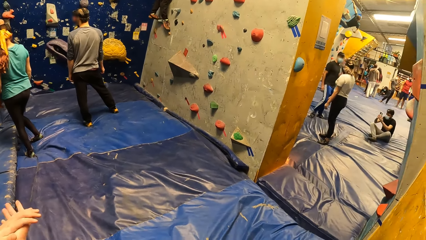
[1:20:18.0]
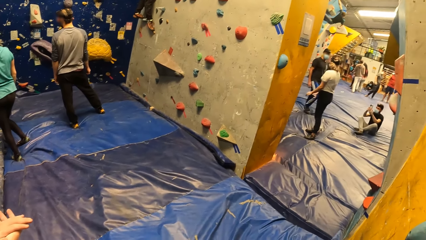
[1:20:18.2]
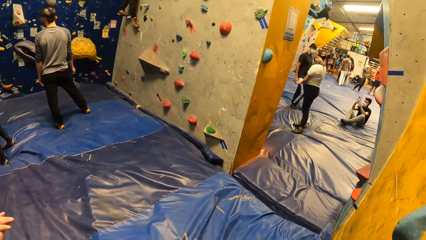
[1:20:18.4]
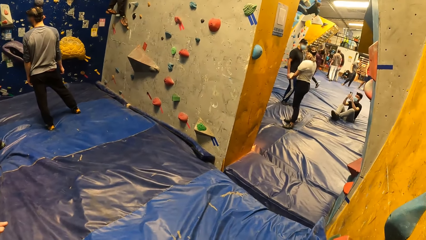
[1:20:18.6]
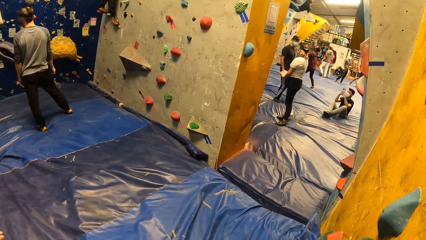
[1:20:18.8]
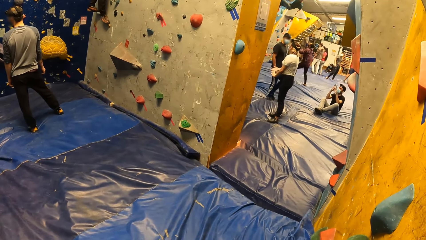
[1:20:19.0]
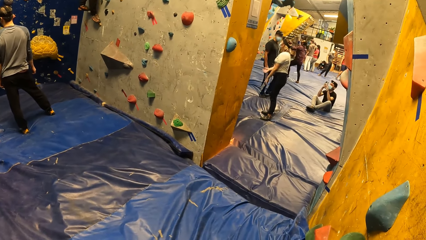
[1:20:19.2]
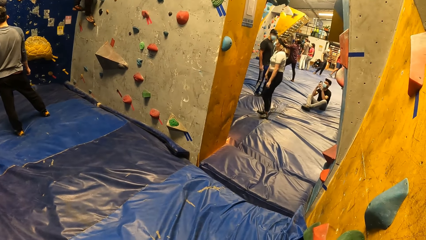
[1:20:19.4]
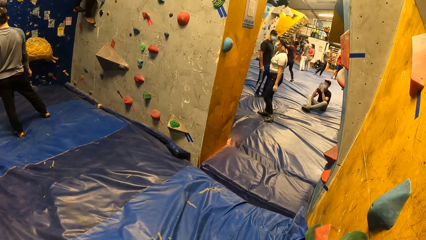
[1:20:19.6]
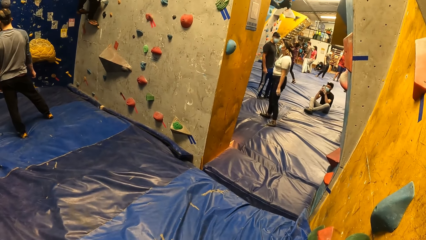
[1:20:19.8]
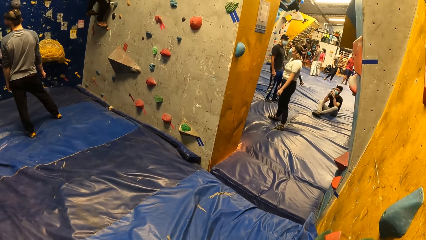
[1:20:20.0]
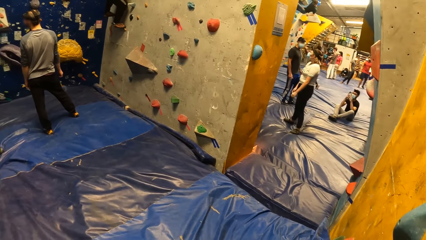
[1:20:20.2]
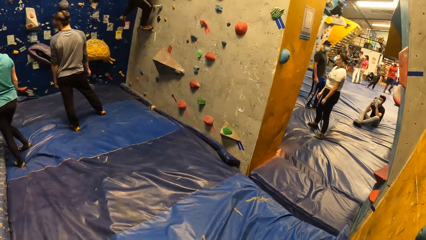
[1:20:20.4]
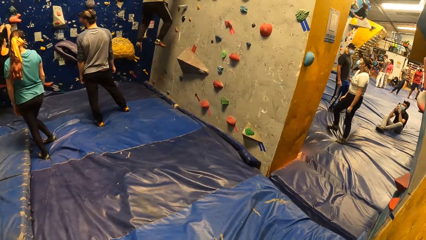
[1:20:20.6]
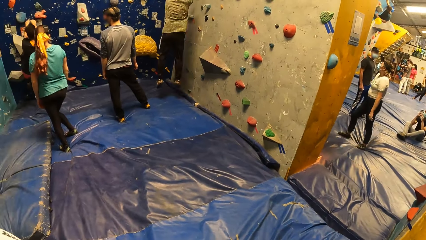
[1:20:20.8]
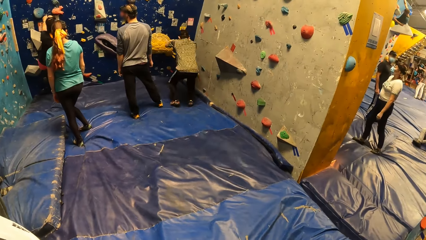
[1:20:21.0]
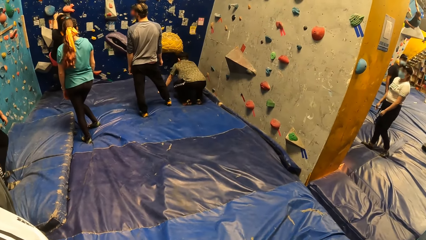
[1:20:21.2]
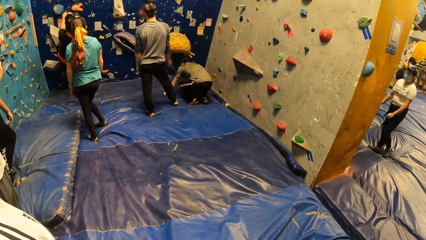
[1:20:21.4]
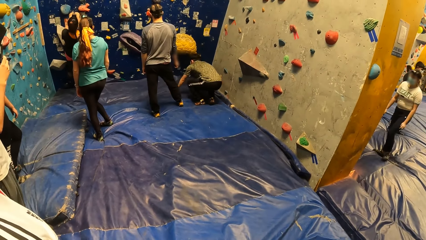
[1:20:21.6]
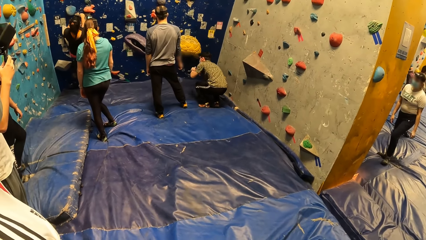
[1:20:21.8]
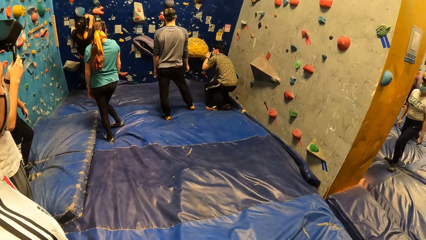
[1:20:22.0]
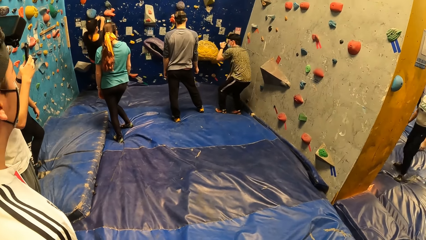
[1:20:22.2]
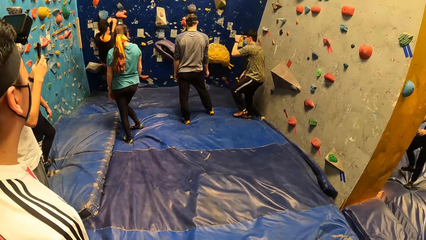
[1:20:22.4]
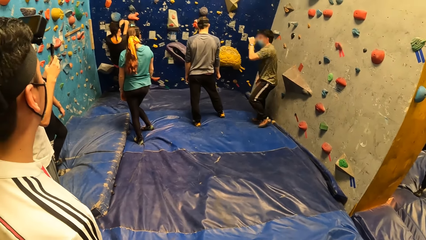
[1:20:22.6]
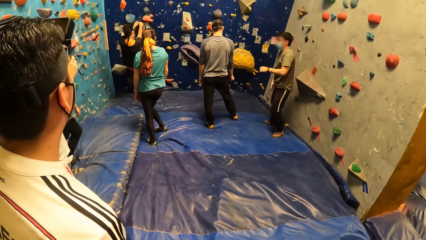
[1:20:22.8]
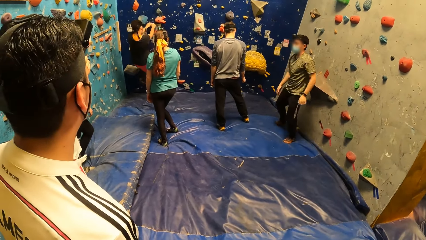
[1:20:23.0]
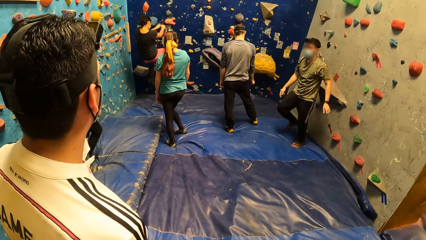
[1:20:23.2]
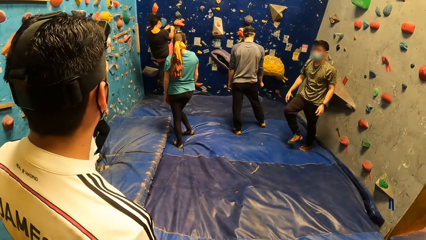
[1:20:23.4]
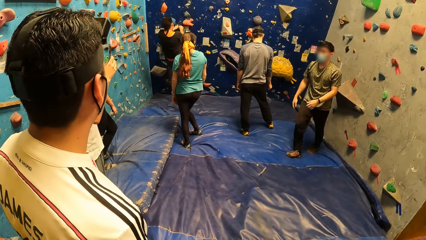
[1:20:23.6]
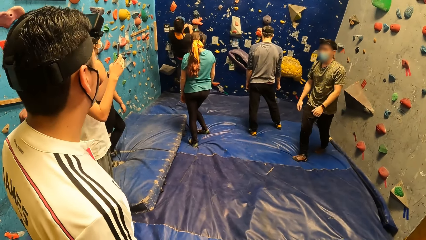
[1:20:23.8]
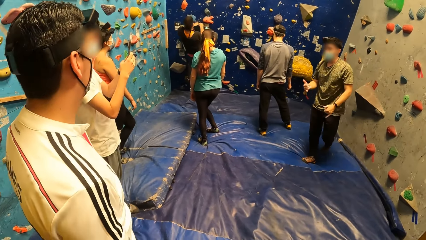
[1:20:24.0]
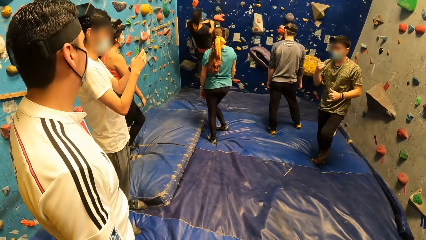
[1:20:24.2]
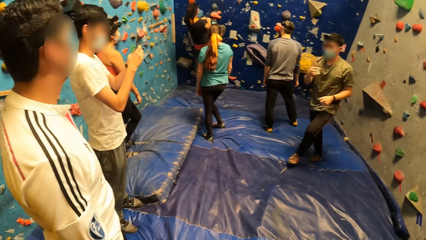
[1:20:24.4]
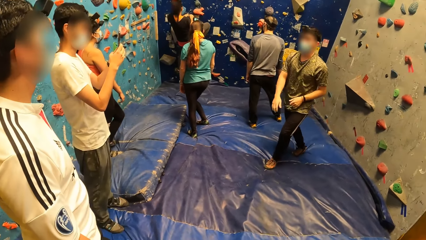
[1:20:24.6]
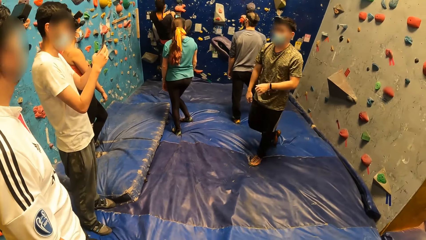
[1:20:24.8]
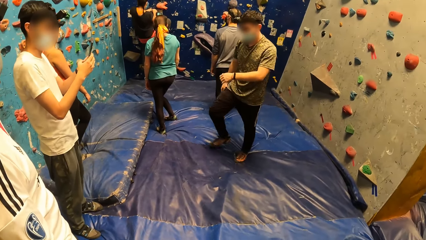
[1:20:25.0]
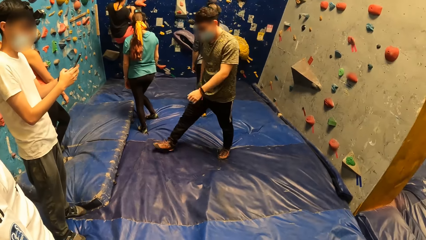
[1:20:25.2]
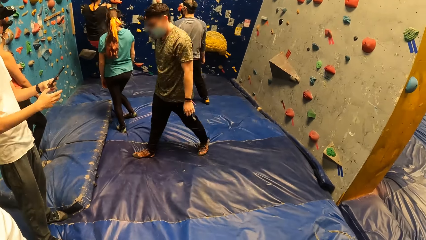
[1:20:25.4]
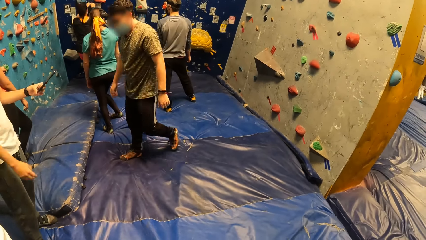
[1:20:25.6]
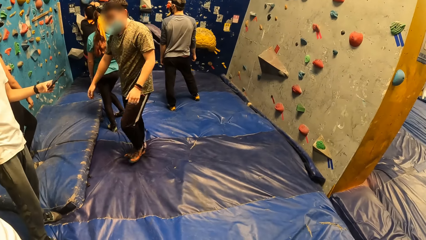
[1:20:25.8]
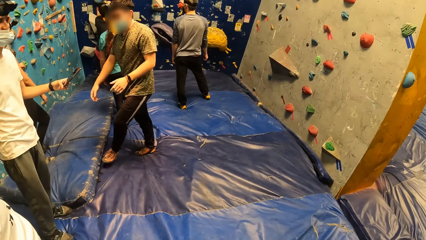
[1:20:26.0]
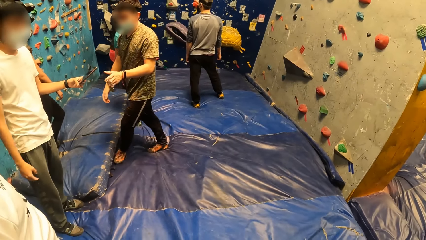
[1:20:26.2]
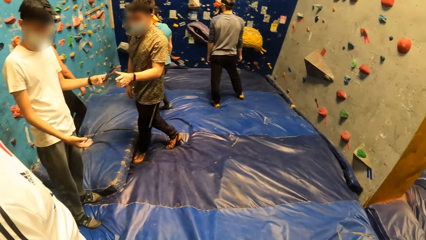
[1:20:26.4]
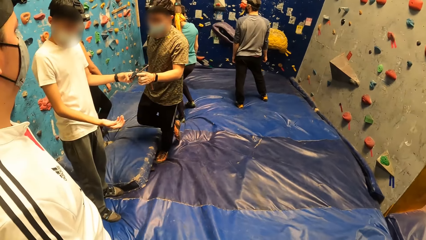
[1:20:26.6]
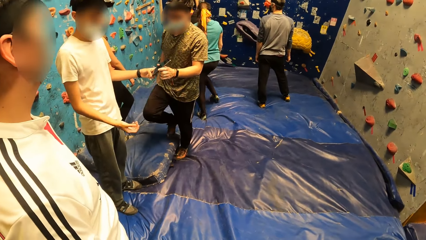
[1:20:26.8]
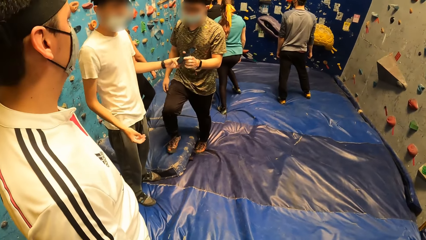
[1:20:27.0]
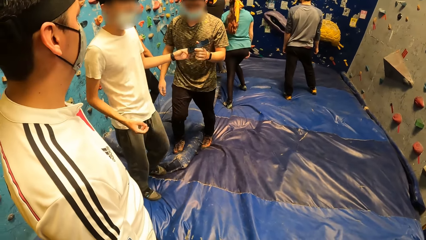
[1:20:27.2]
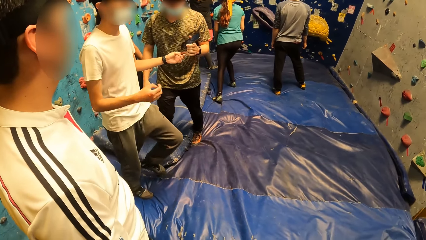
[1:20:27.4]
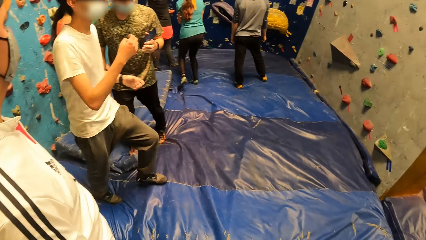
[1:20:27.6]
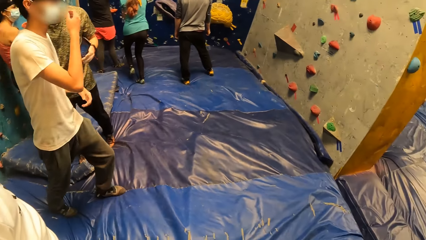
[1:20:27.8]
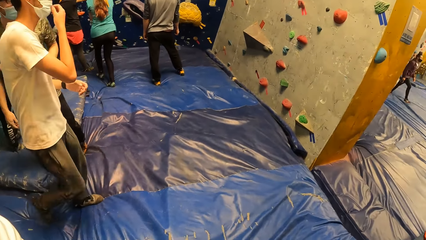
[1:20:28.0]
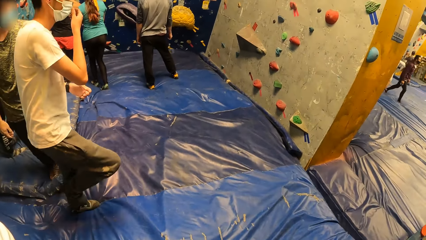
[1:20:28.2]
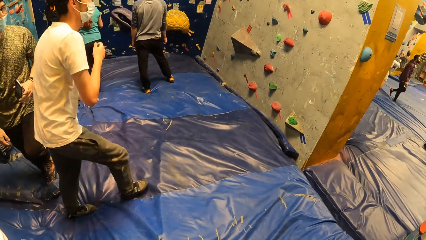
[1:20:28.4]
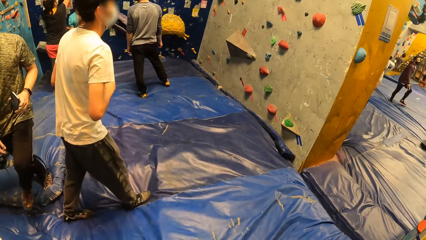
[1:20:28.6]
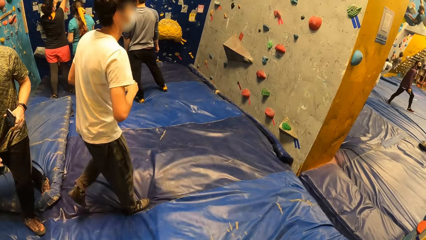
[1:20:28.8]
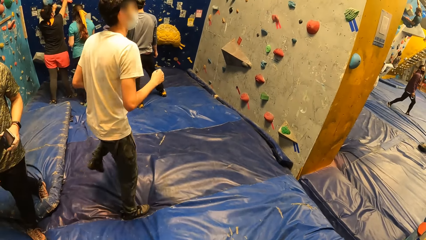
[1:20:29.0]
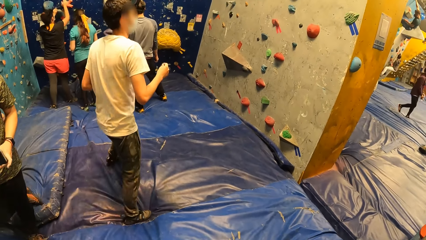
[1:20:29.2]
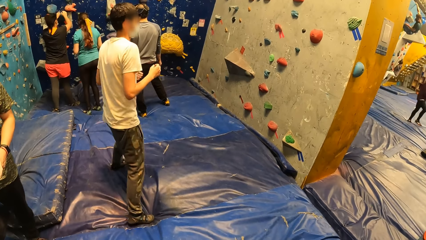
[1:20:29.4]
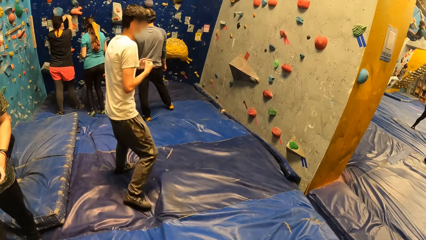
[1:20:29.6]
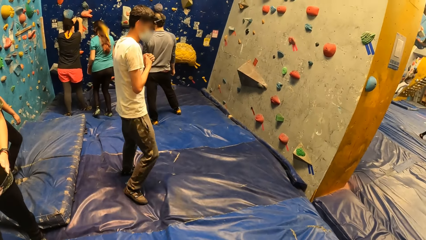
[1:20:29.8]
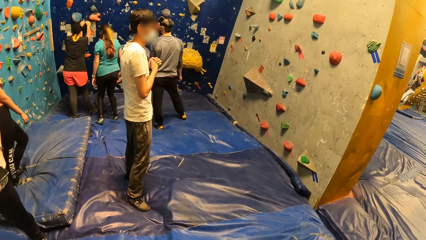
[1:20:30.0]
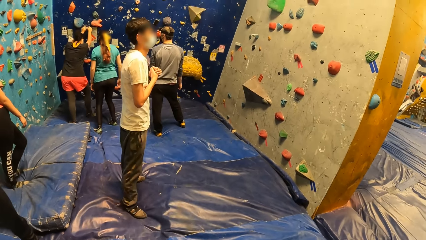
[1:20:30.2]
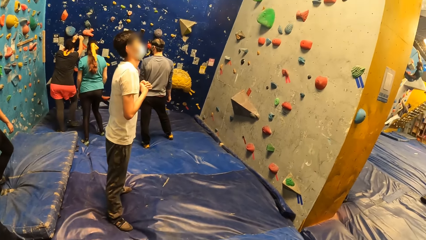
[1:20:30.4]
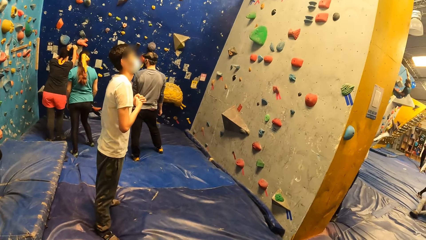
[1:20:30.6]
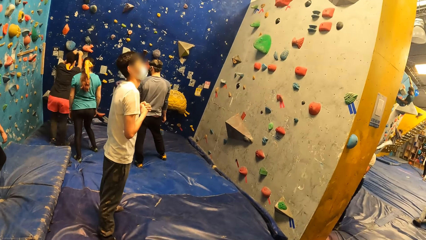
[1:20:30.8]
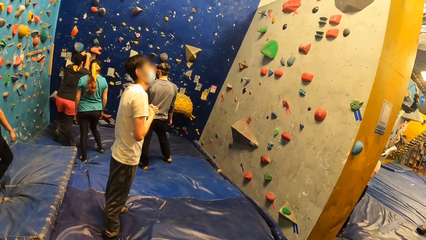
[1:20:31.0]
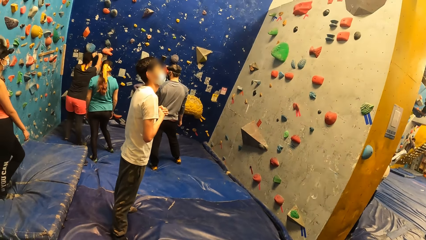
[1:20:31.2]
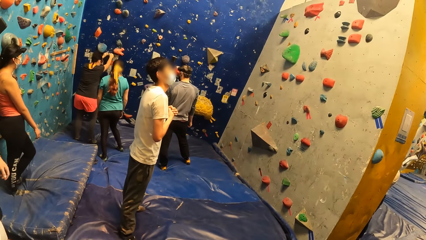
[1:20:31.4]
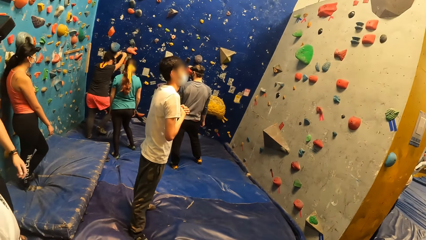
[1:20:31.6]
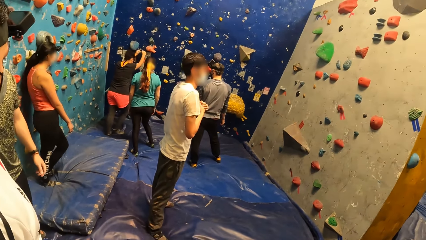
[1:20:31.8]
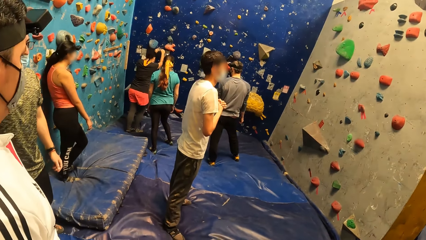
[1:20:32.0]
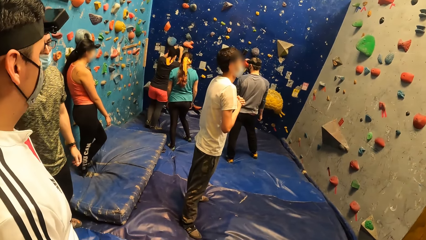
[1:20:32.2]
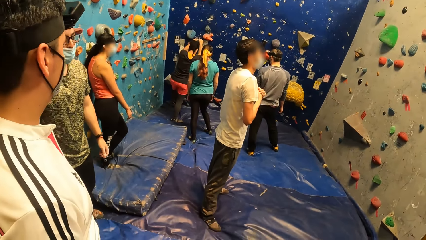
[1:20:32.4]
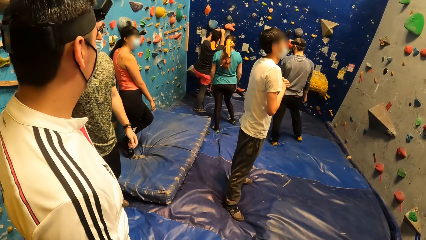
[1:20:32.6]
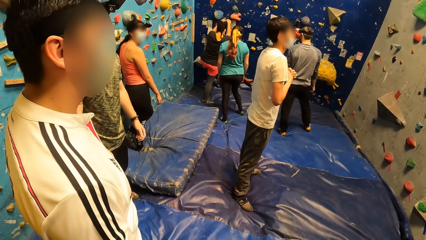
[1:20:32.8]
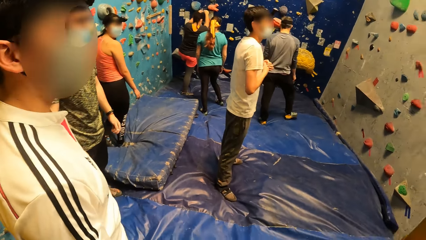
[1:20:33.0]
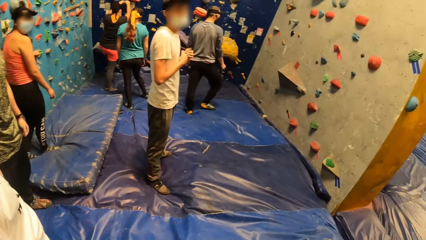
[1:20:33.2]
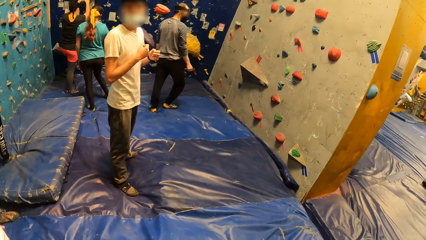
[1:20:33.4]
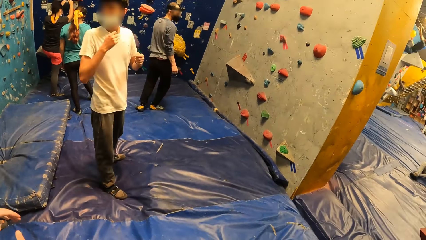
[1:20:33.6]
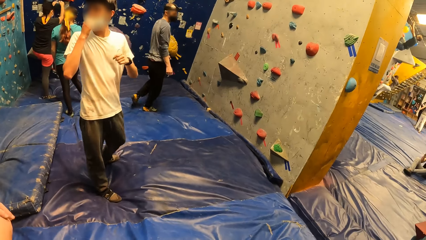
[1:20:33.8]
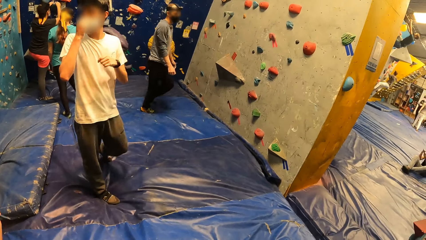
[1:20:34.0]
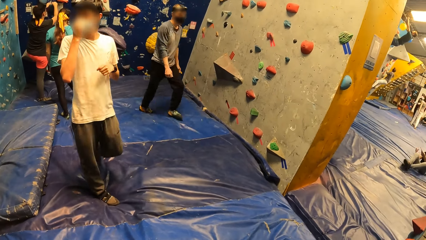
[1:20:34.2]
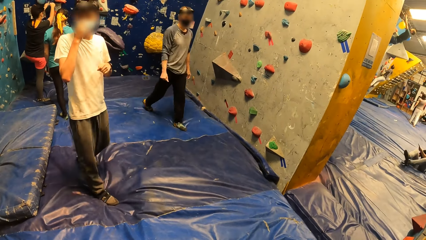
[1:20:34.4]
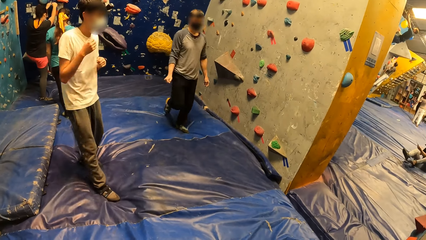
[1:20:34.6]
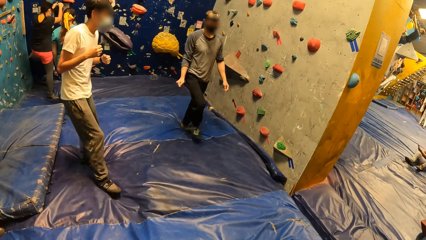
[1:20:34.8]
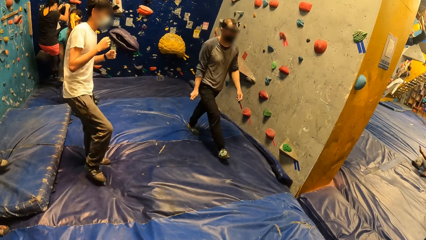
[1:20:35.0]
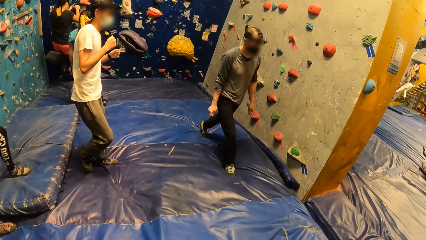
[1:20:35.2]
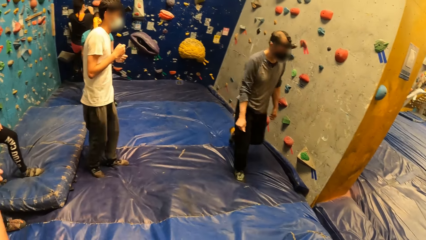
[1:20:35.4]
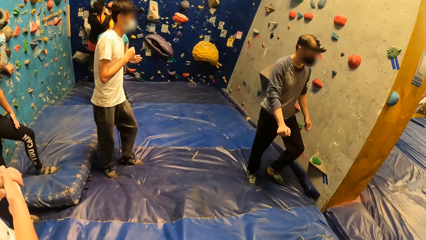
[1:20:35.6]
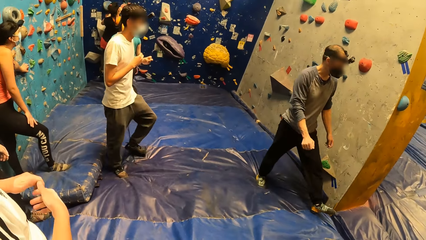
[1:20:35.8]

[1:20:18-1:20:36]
A man jumps down from the climbing wall. He touches his face with his left hand. He interacts with another man. A woman jumps down from the climbing wall. The other man takes the mobile phone from his left hand with his right hand. He touches his face with his right hand. He rubs his right hand with his left hand. The woman climbs the climbing wall. The other man touches his face with his right hand.
